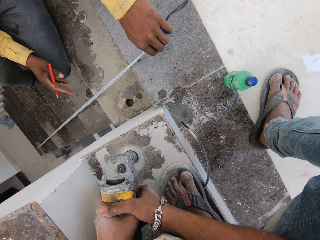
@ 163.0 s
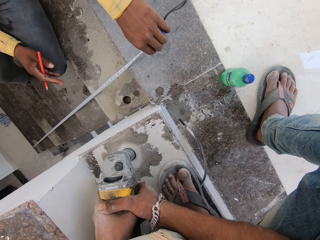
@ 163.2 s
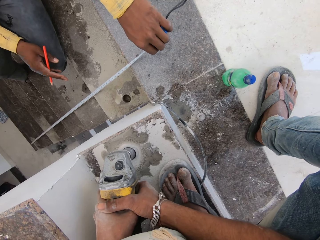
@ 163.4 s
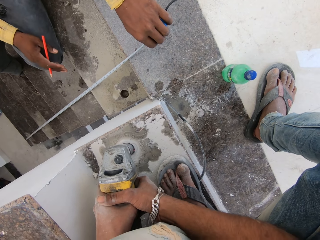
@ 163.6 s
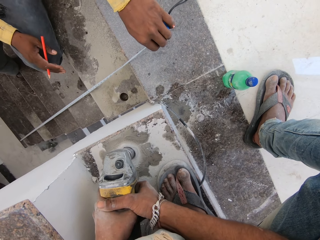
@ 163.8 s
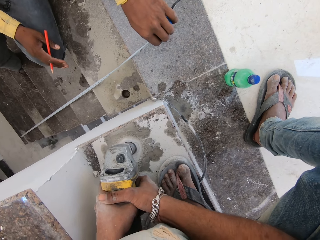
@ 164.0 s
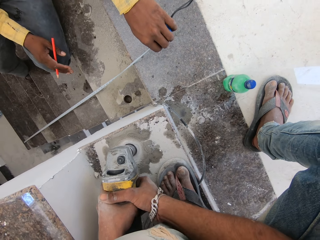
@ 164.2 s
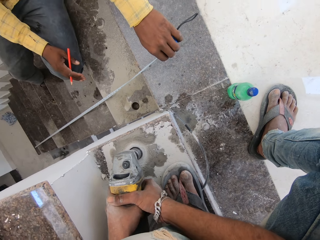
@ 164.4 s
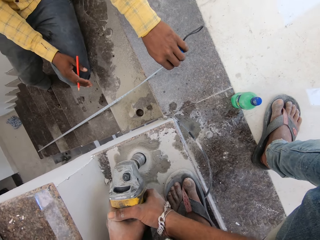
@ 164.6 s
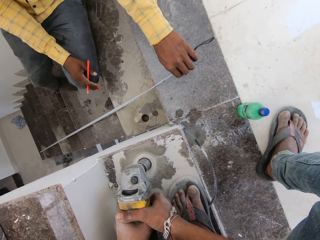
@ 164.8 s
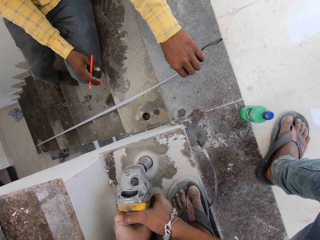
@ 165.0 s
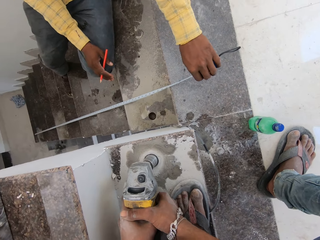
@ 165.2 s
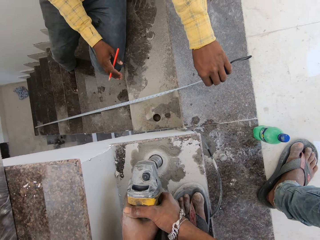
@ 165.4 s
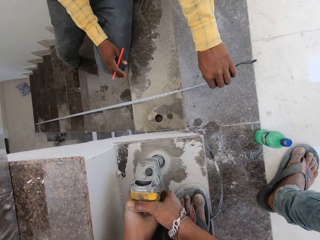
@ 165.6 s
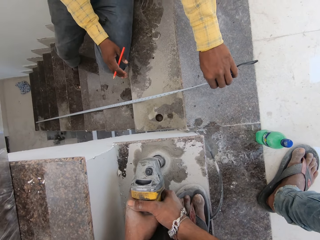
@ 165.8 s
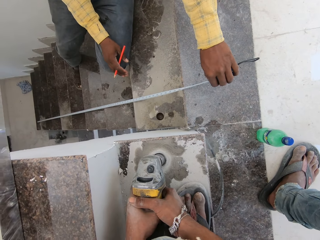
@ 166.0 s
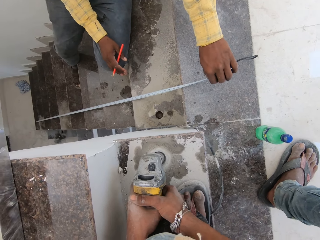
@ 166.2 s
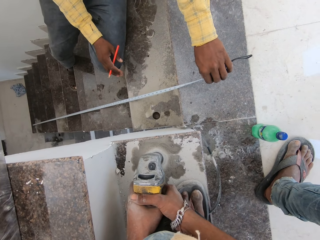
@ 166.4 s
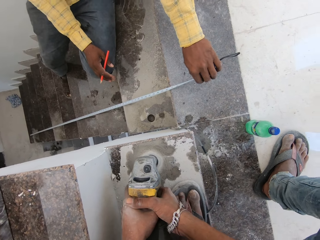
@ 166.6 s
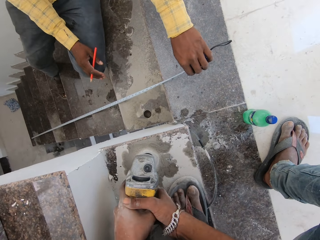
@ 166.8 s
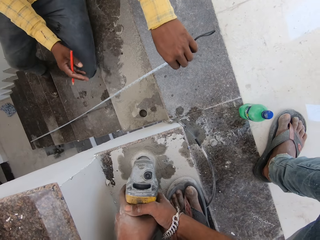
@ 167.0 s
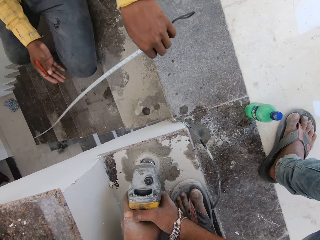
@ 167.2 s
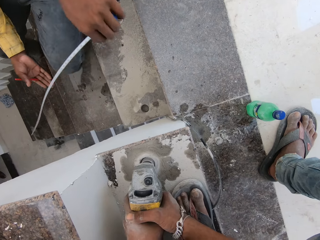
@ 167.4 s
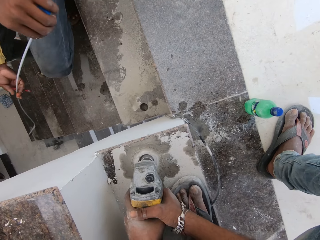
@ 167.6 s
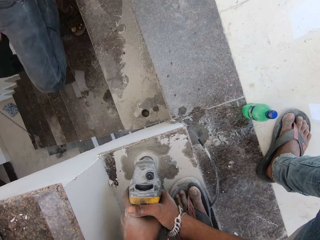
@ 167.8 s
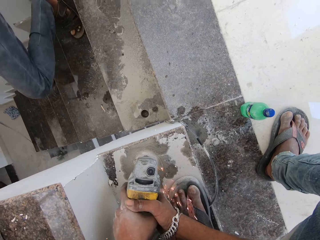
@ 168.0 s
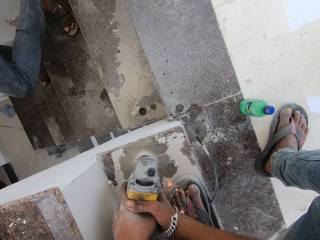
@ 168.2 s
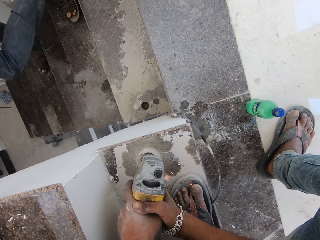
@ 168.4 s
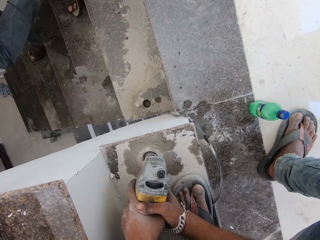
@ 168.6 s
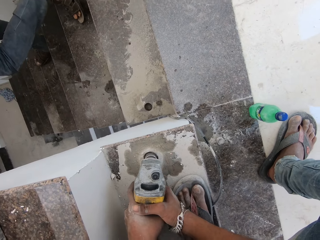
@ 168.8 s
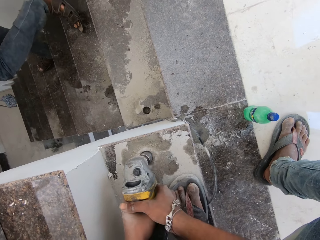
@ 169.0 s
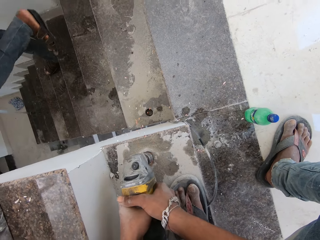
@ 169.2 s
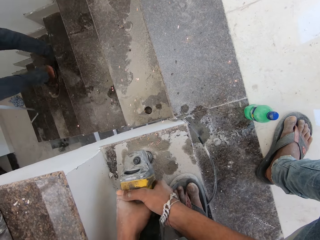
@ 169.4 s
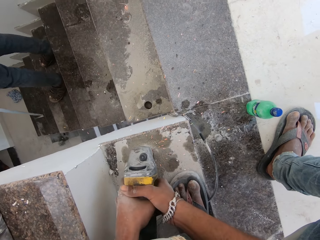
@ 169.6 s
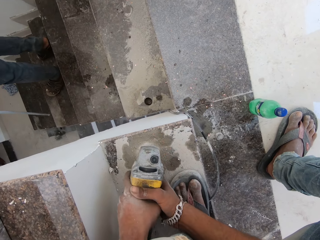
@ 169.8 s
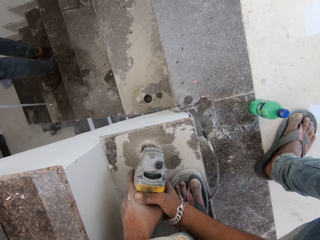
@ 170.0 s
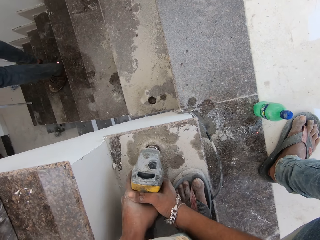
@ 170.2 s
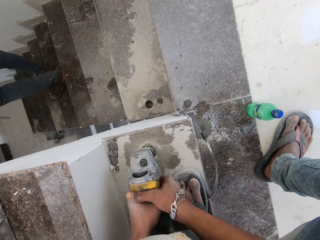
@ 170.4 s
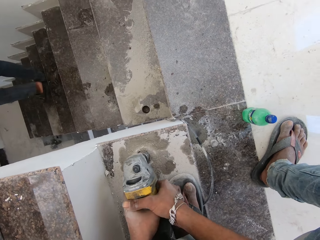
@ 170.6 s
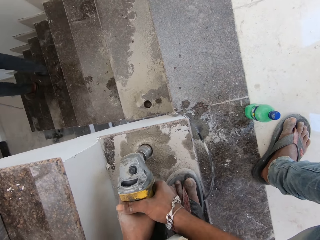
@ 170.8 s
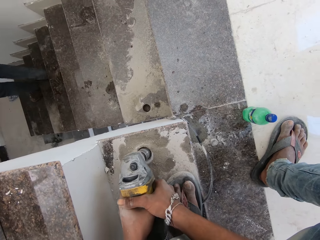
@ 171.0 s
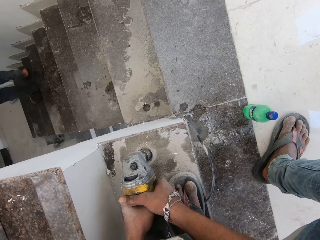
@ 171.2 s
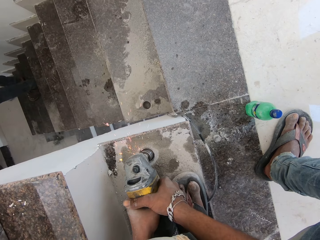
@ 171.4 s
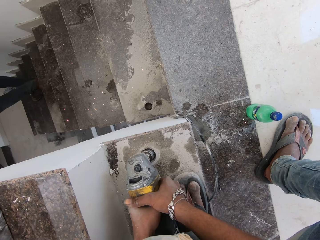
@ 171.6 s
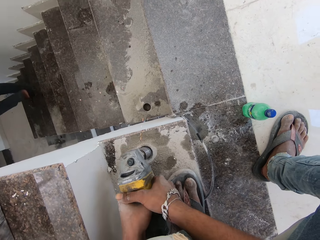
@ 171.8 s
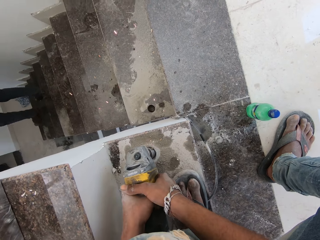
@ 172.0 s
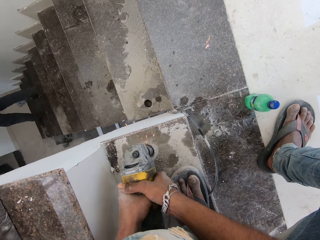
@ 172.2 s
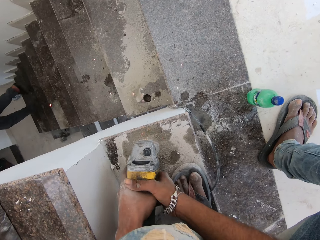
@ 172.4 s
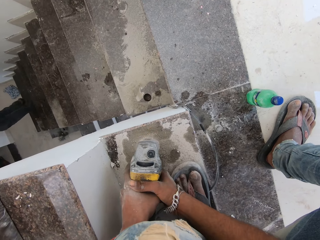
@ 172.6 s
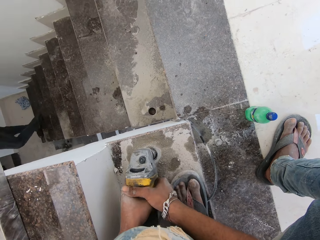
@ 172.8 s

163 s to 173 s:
The man climbs down the stairway.

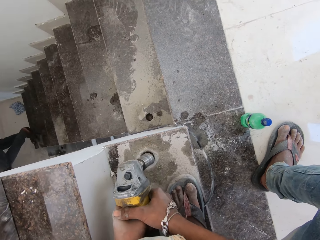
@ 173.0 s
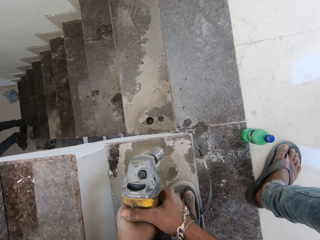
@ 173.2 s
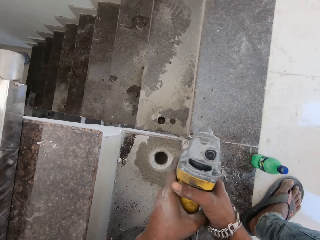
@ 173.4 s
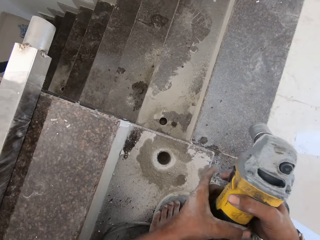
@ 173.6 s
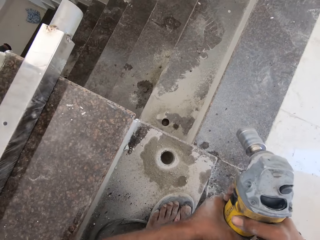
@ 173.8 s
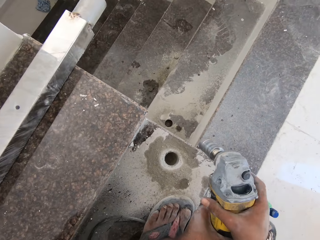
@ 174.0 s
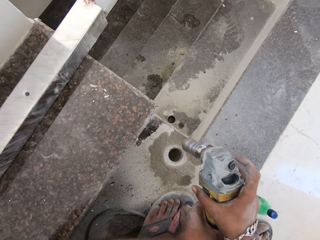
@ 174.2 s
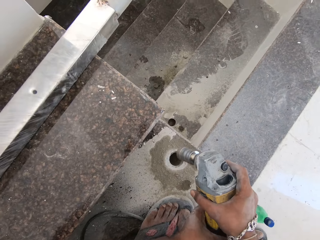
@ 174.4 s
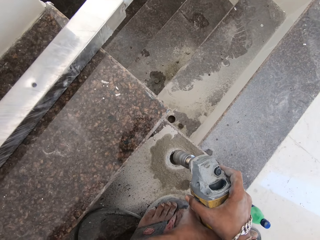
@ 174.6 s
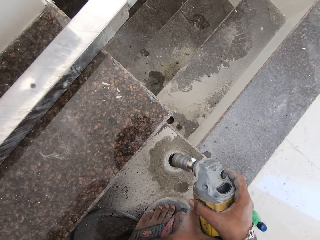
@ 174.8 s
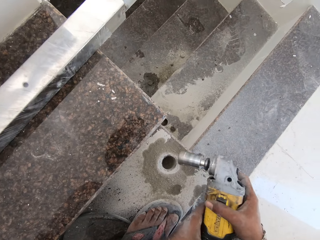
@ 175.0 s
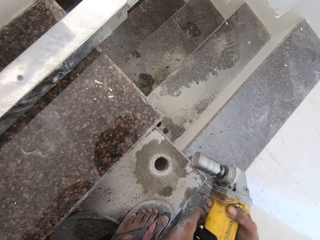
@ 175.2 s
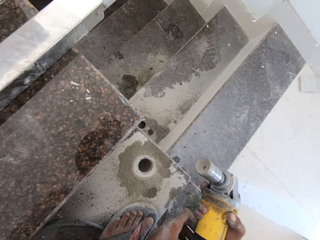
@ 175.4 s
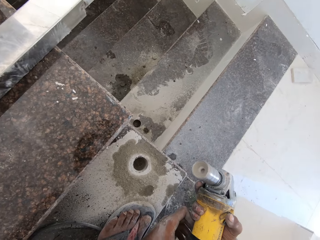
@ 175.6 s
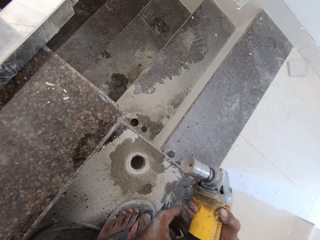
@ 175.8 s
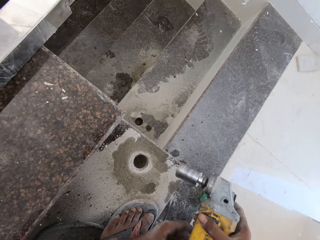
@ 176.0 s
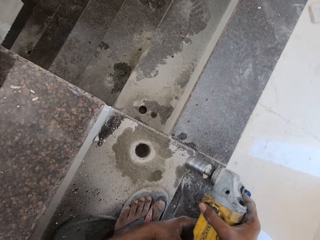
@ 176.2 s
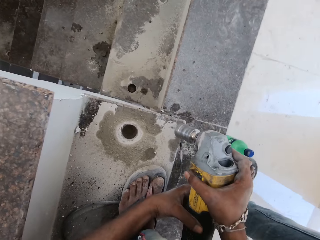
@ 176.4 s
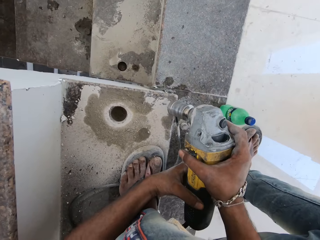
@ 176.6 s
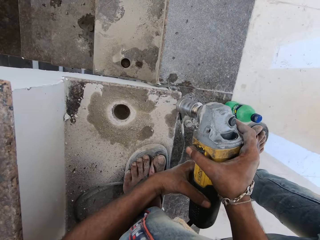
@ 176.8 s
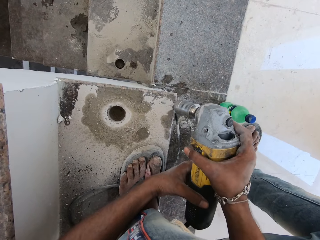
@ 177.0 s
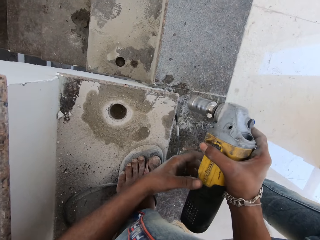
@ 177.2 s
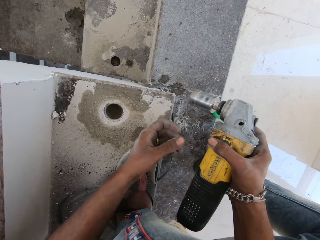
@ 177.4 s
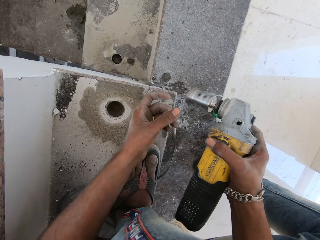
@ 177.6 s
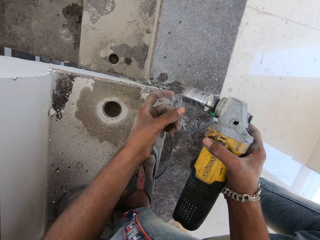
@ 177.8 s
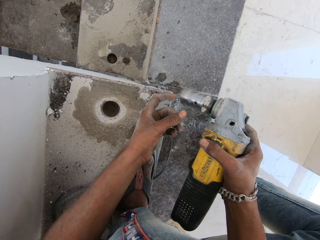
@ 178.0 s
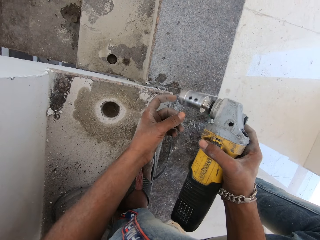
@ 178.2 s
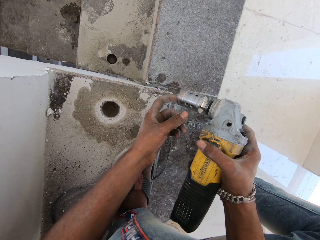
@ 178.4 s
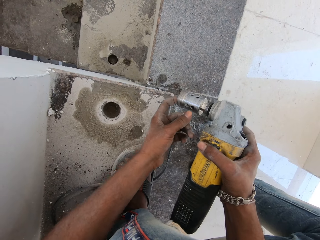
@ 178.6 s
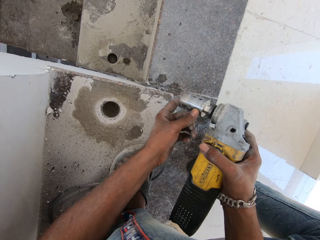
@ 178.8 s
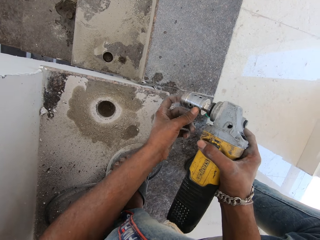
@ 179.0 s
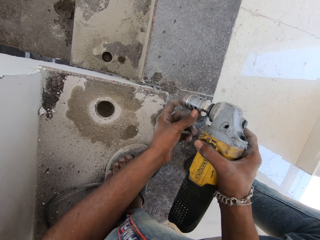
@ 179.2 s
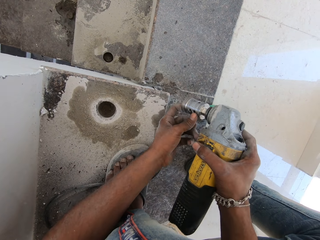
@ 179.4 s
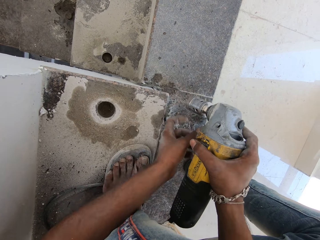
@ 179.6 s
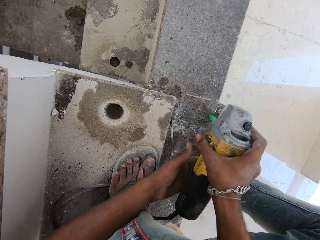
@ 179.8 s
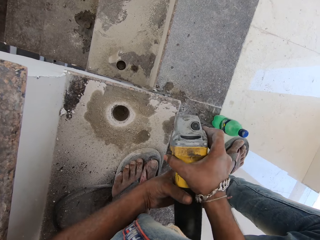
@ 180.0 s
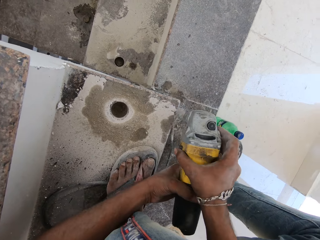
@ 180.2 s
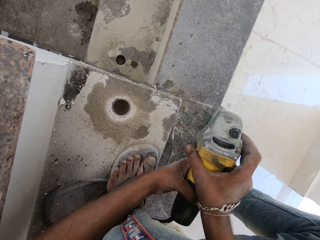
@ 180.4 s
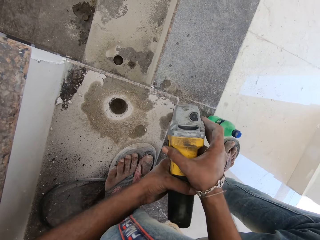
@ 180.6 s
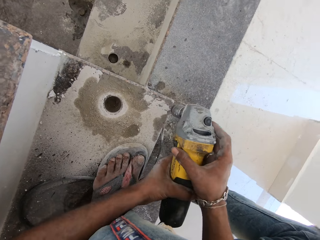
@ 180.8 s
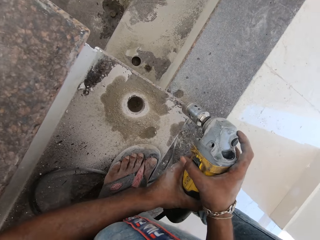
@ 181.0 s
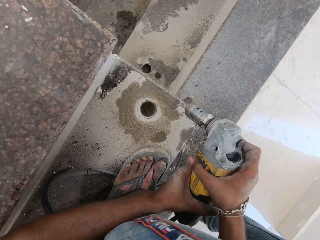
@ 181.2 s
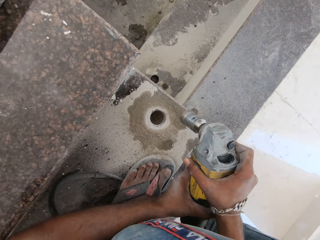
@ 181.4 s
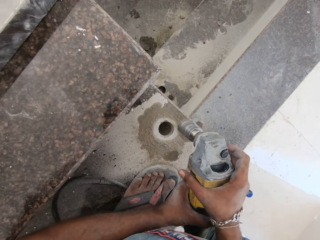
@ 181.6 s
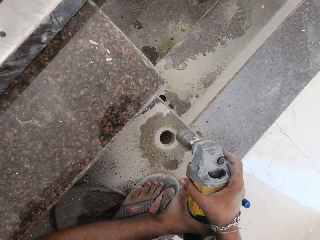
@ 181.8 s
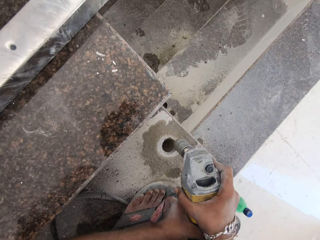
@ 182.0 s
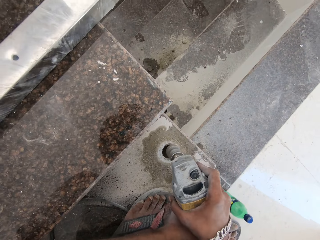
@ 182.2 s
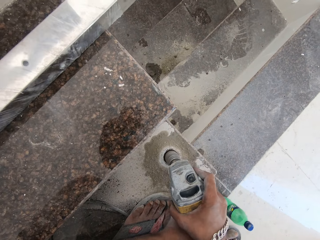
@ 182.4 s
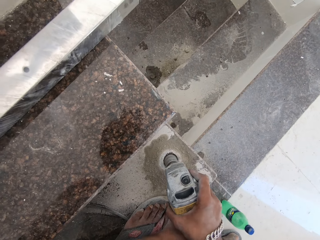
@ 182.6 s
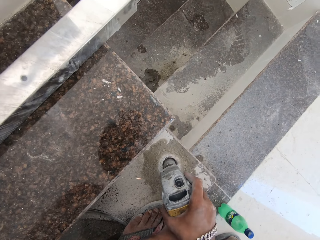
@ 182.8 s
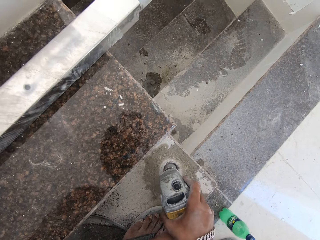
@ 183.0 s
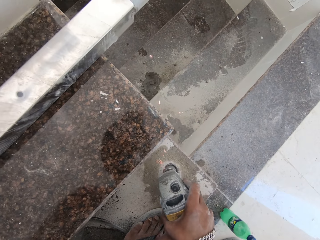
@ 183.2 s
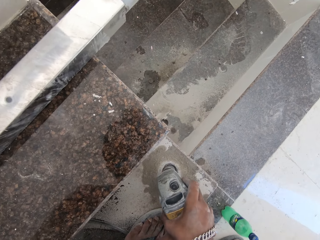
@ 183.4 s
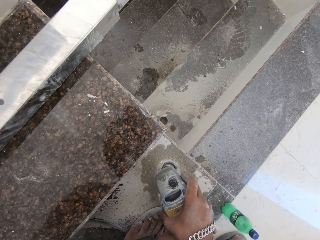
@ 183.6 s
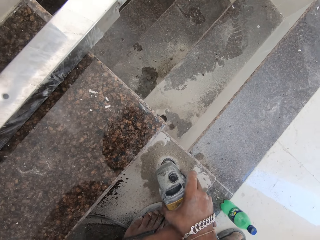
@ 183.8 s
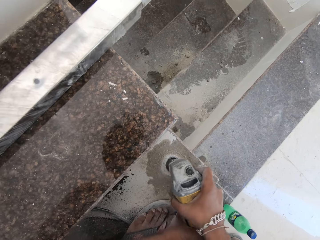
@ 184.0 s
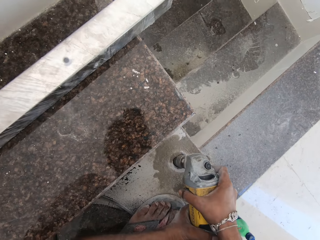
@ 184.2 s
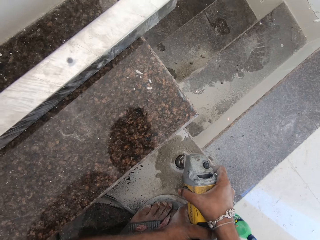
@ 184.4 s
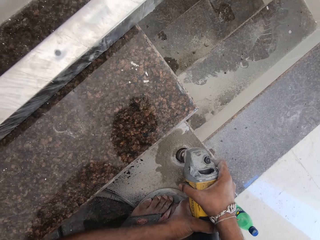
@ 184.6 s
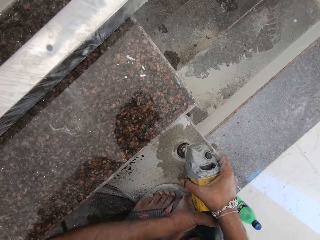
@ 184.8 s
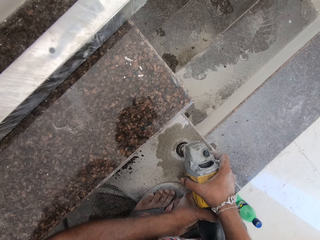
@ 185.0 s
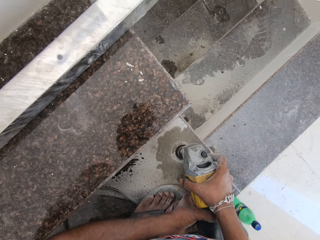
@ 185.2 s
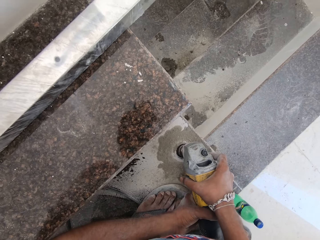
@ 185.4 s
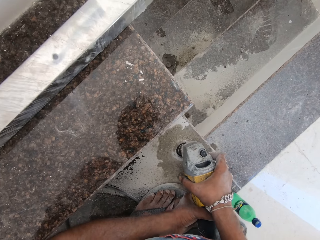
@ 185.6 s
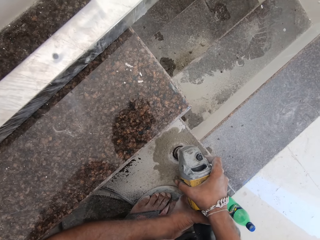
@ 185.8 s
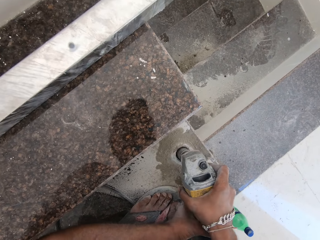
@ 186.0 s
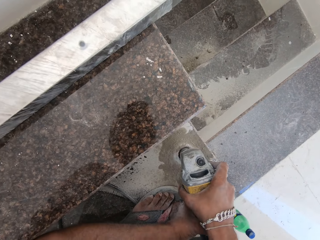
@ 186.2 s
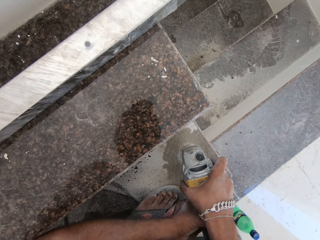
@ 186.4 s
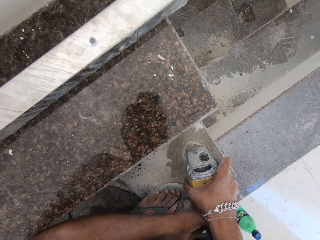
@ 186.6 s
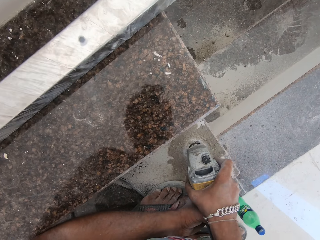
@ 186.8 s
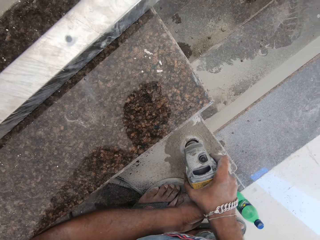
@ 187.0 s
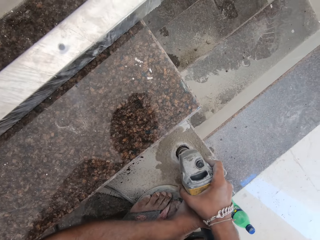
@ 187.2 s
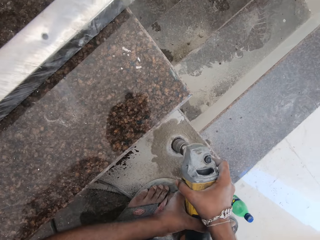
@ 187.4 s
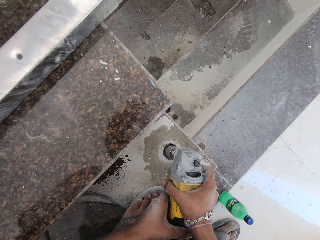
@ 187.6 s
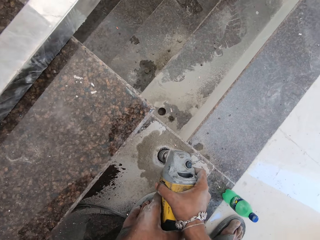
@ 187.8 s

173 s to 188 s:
The camera wearer looks at the driller. He presses the tile driller drill bit with his left hand. He places a finger in the driller. He hits the stairway with the tile driller in his hands. He turns on the tile driller with his right hand. He drills the stairway with the tile driller in his hands.
